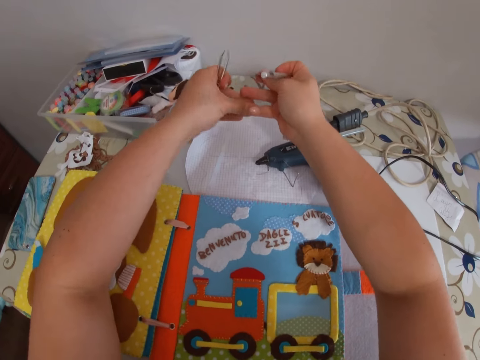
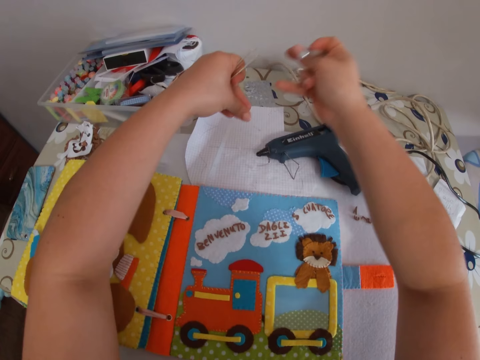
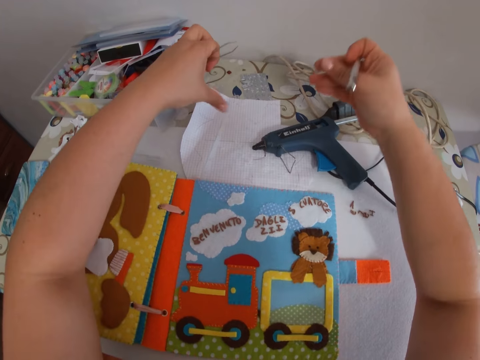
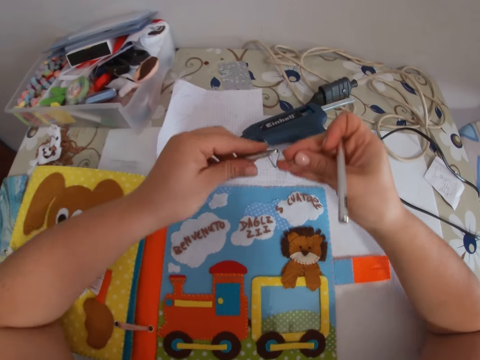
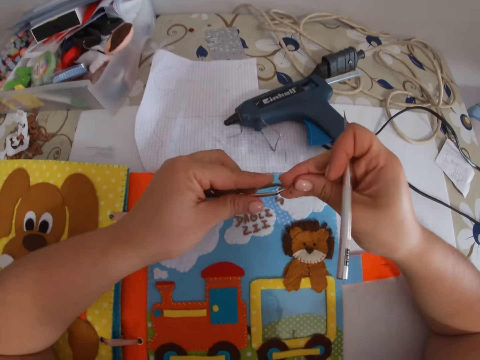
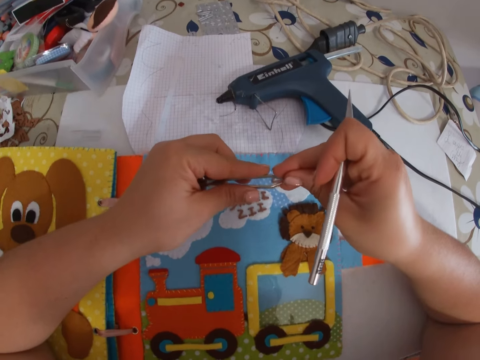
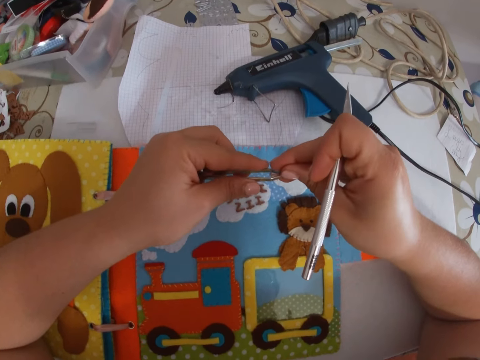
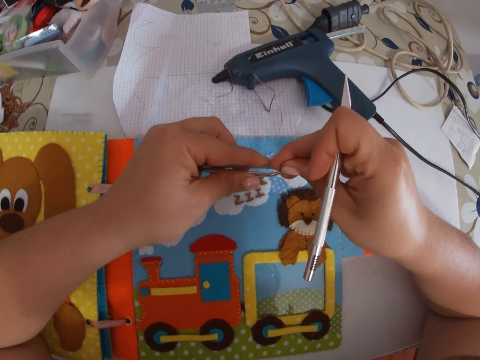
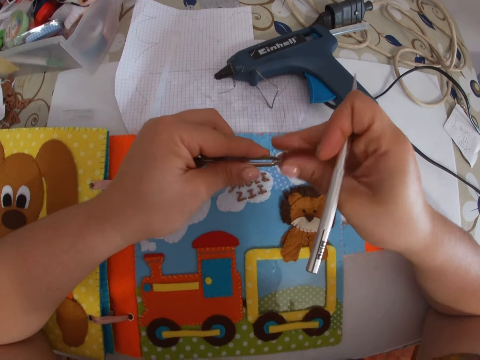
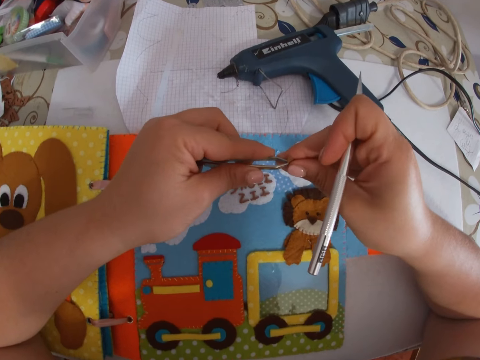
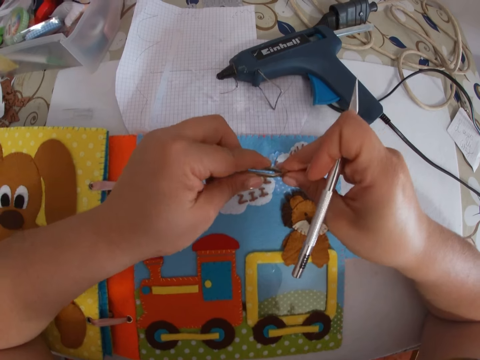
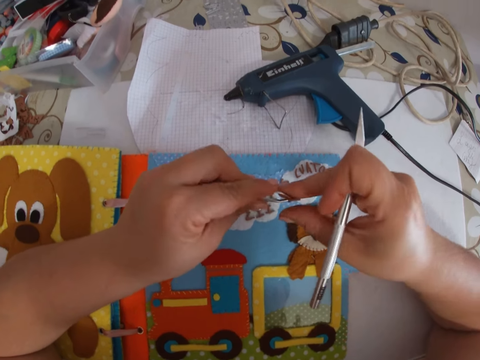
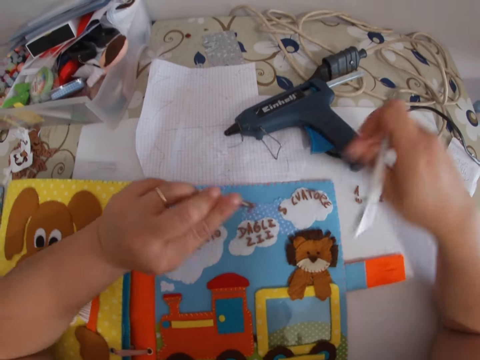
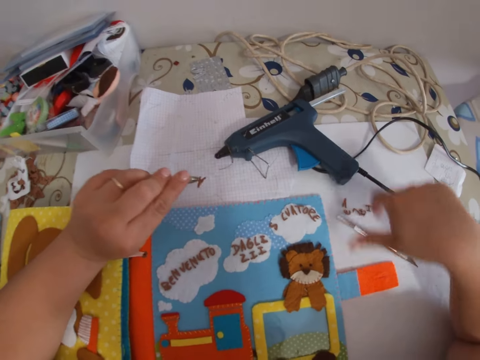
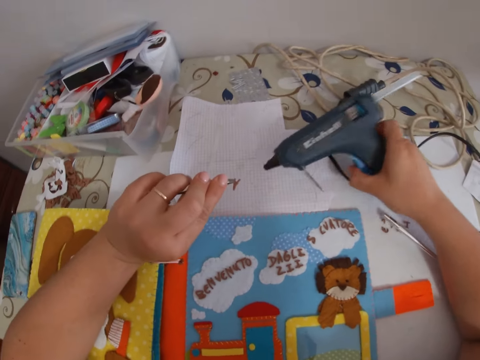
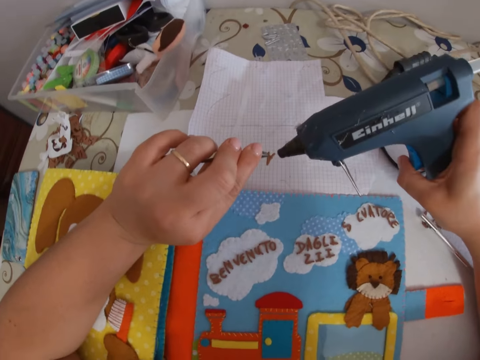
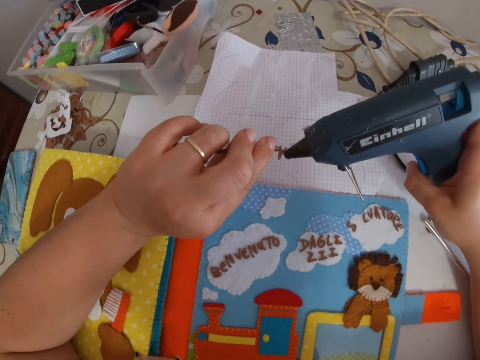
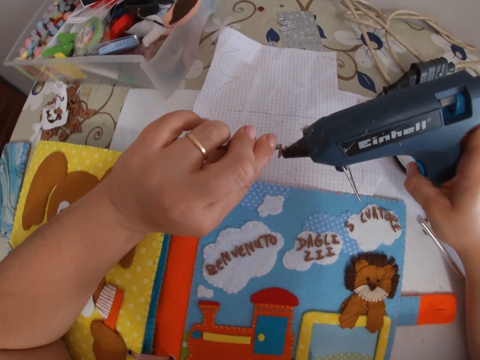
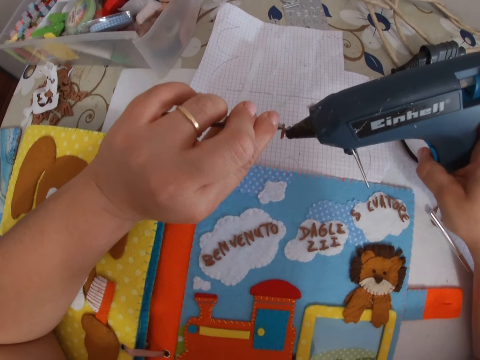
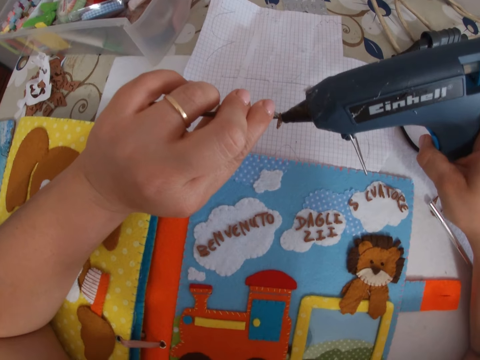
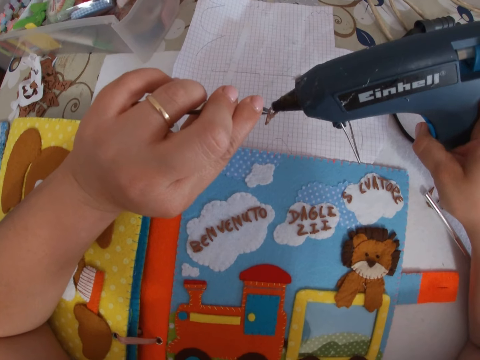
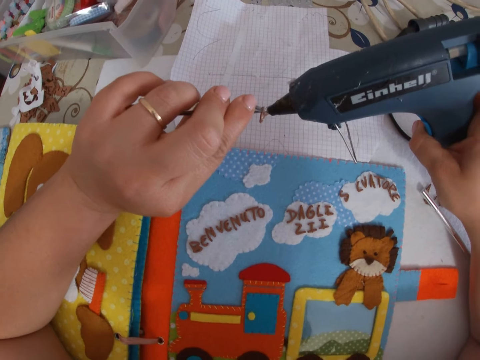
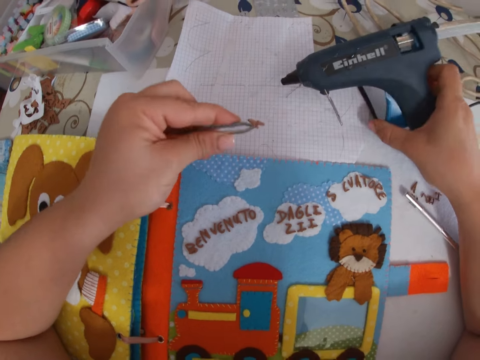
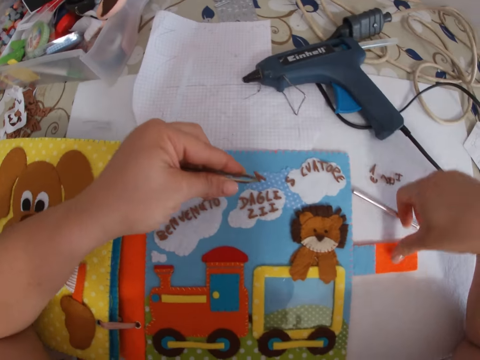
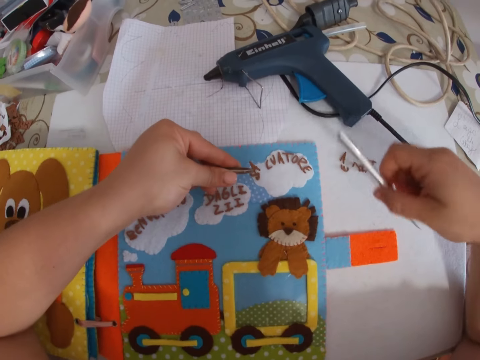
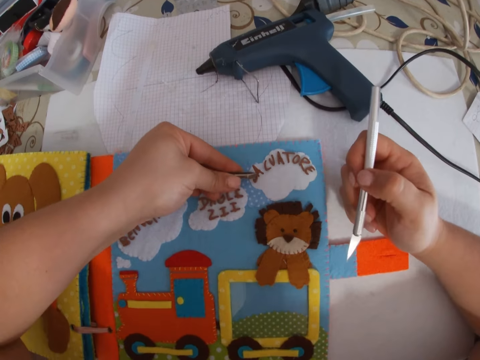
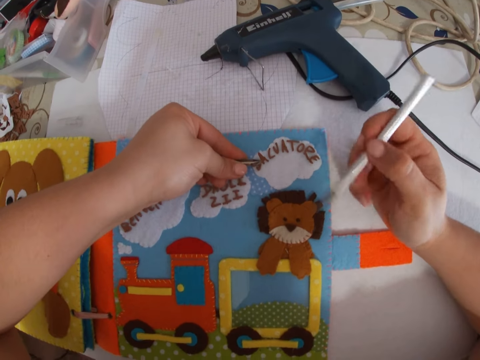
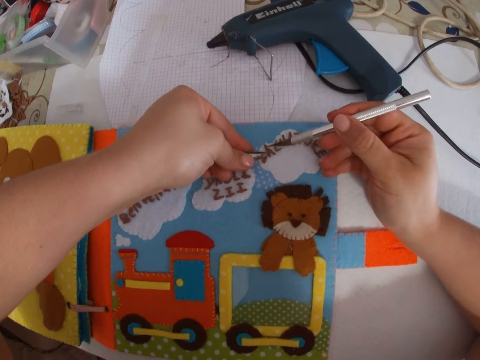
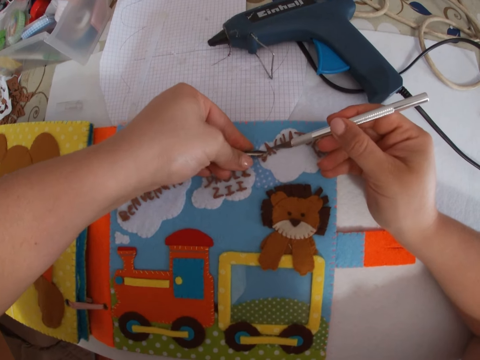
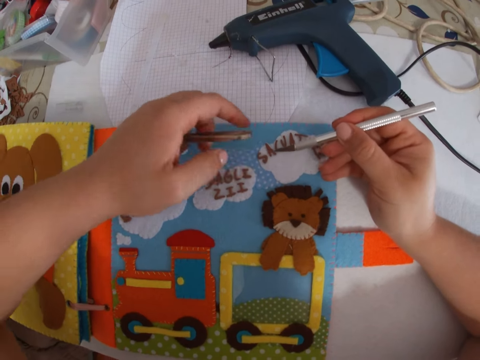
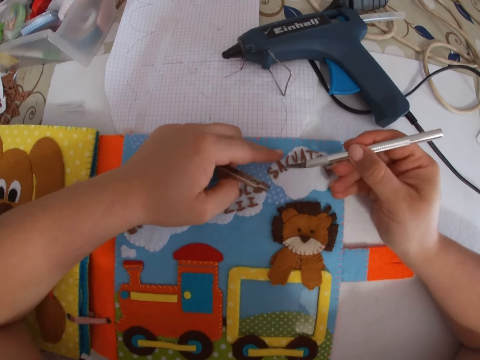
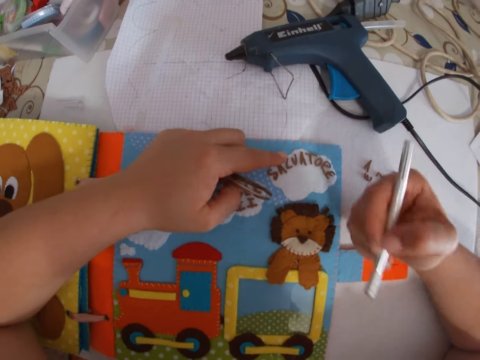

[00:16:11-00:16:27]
The camera wearer removes glue from her hands. She rubs the fingers. She holds the letter tile or craft with the tweezer in her left hand. She drops the carving knife or pen knife on the board with her right hand. She picks up the glue gun from the table with her right hand. She applies glue on the letter tile with the glue gun in her right hand. She drops the glue gun on the table with her right hand. She picks up the carving knife from the board with her right hand. She places the letter tile on the board with the tweezer in her left hand. She adjusts the letter tiles with the carving knife in her right hand. She presses the craft with the pen knife.

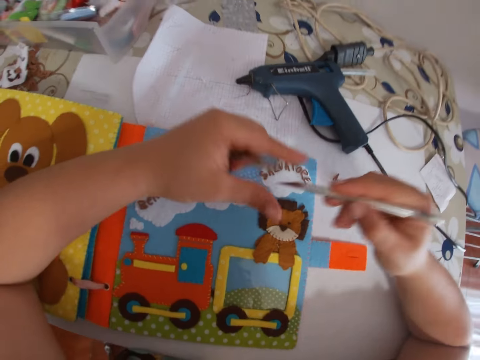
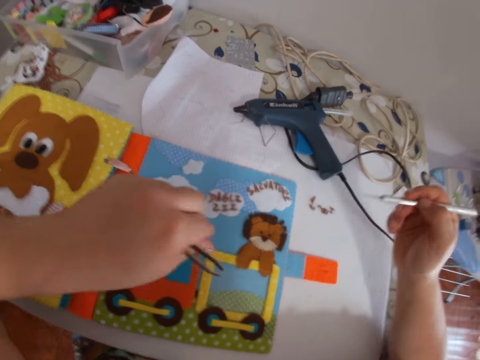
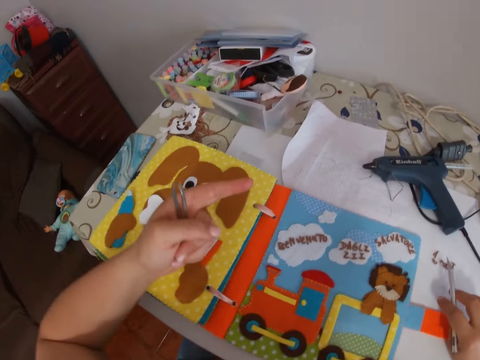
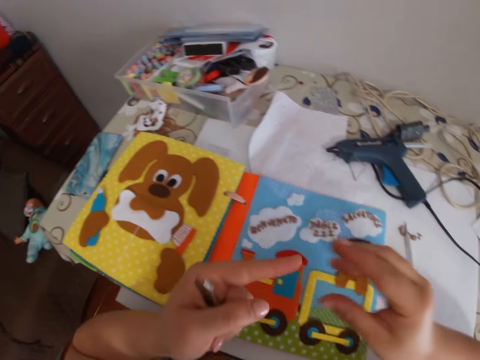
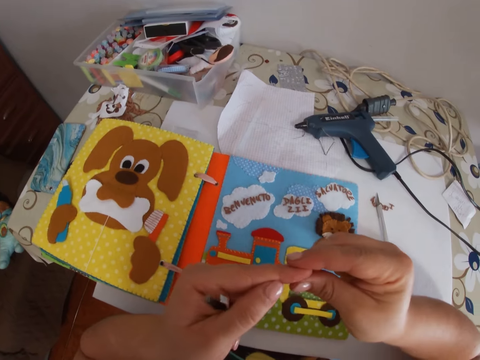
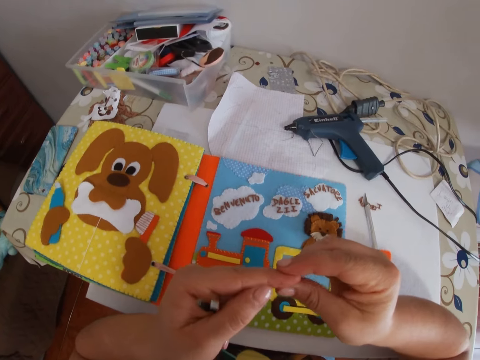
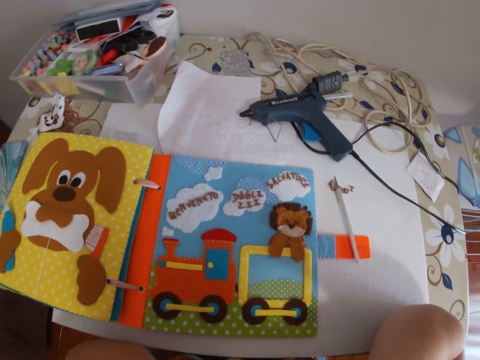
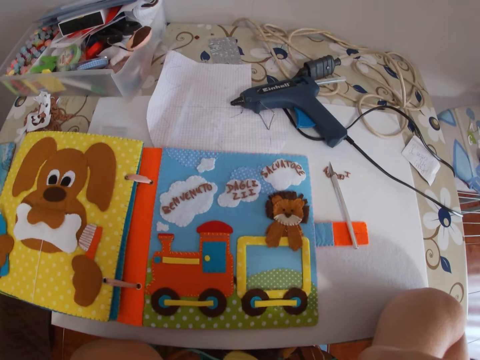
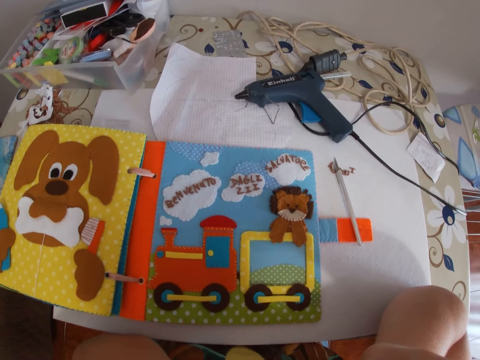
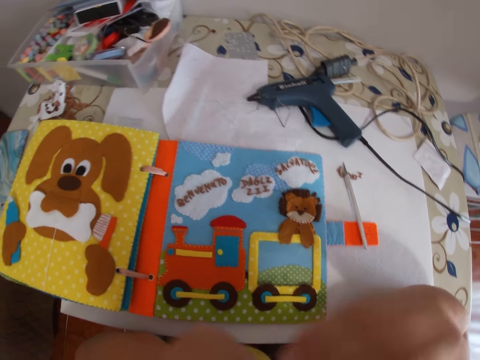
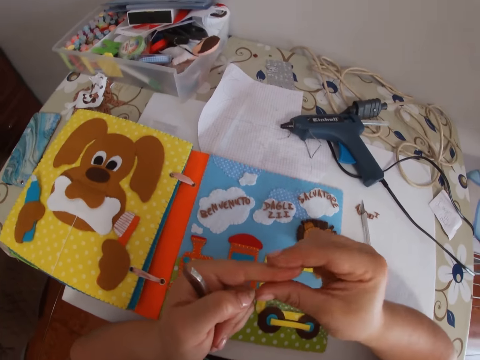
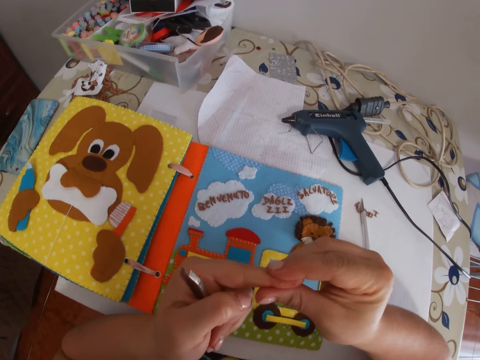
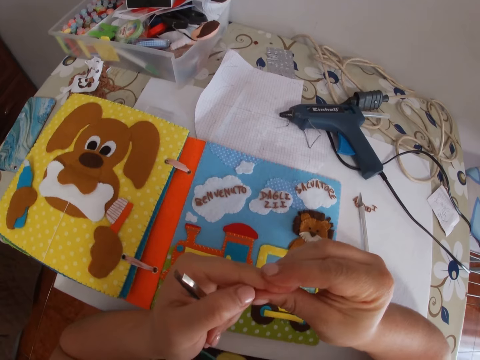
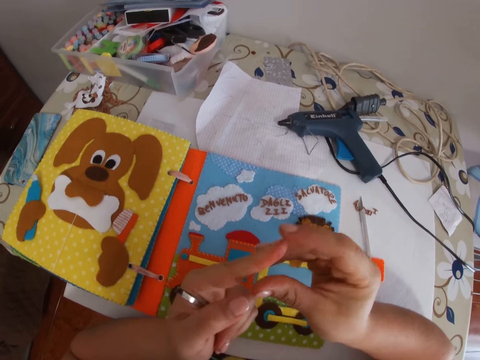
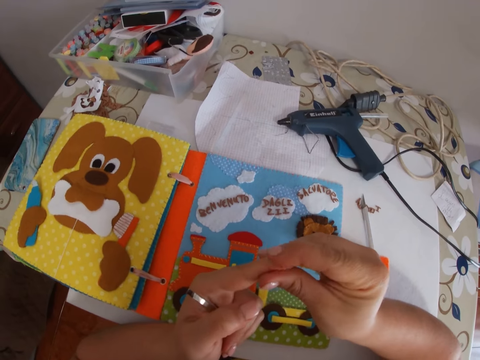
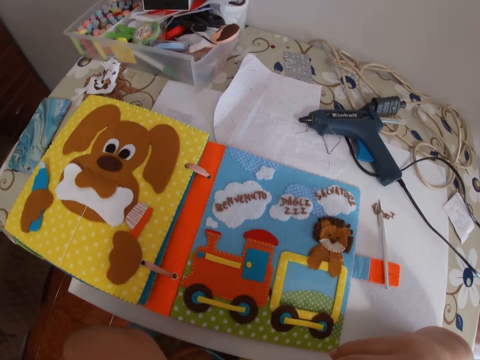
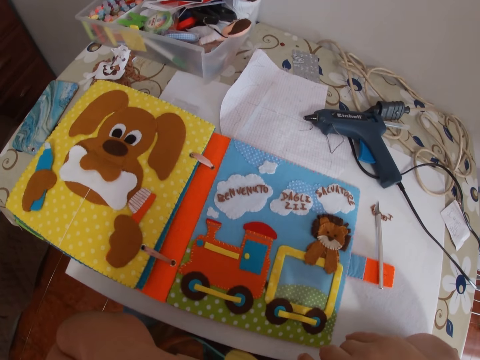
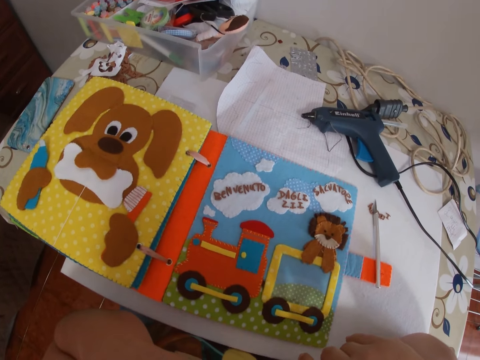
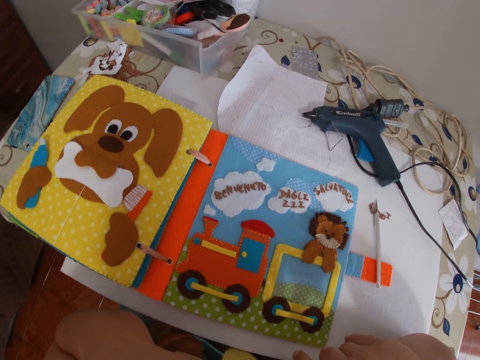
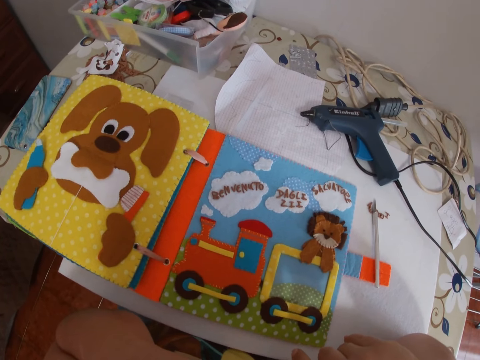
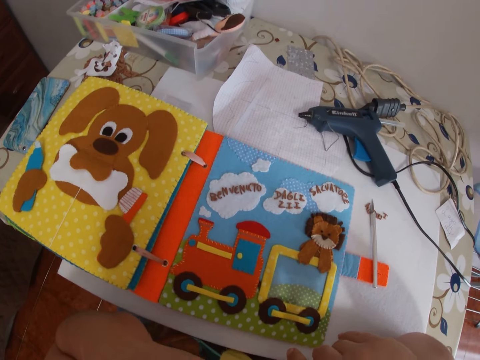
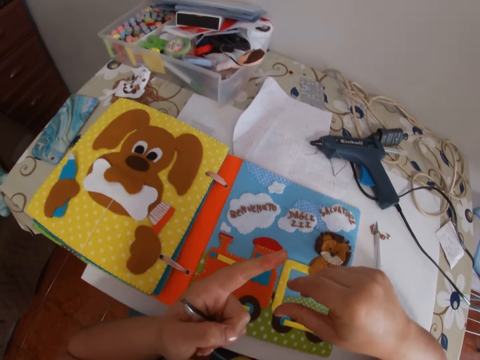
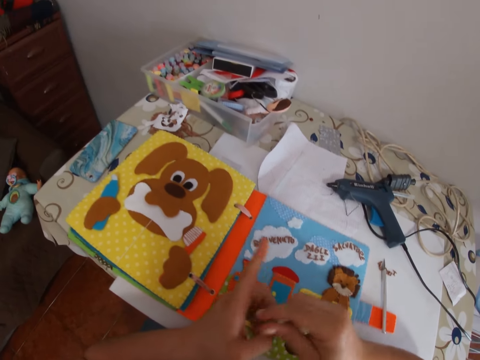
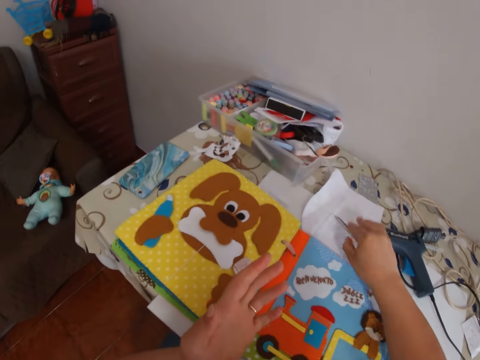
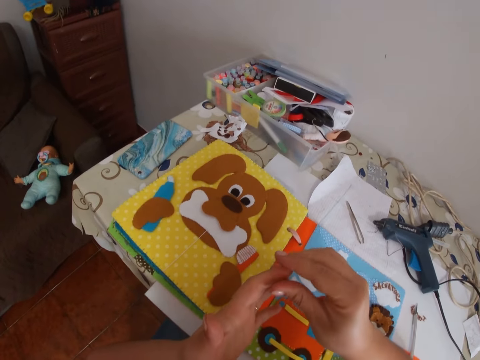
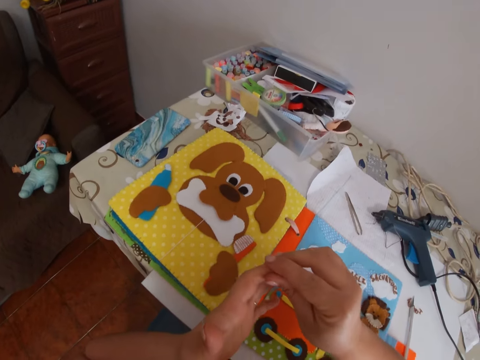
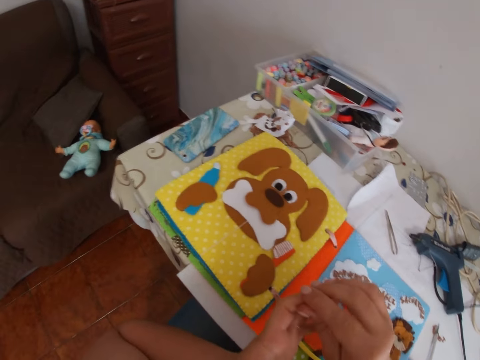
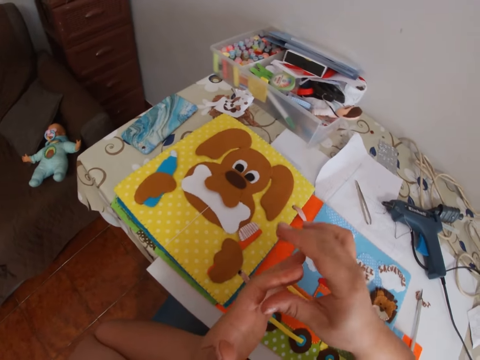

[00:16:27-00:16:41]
The camera wearer drops the carving knife on the table with her right hand. She puts the craft on the table. She rubs fingers. She lifts hands. She rubs fingers. She presses her left hand with her right hand. She lifts hands. She rubs fingers. She drops the tweezer on the table with her right hand. She rubs fingers. She presses her left hand with her right hand.
